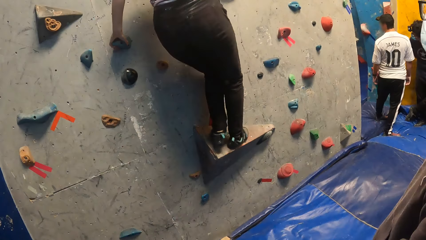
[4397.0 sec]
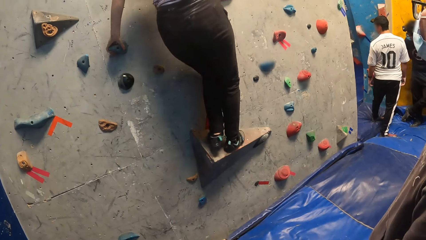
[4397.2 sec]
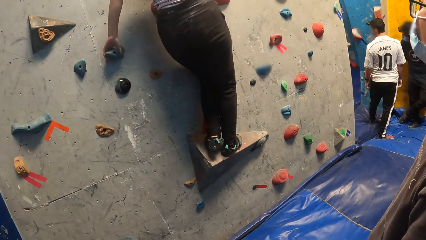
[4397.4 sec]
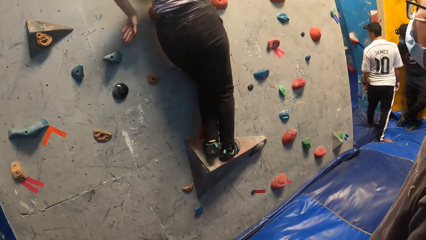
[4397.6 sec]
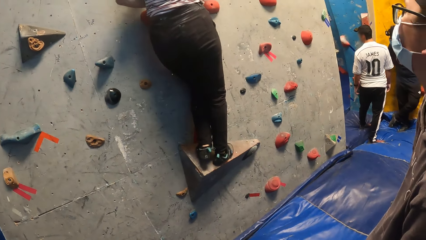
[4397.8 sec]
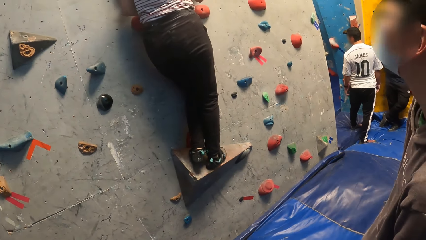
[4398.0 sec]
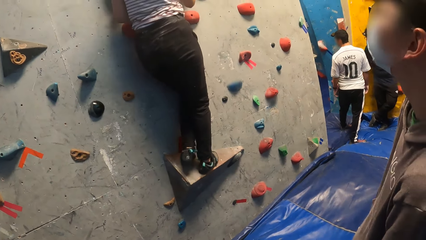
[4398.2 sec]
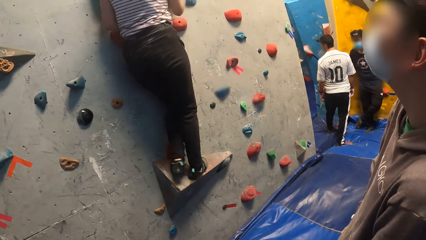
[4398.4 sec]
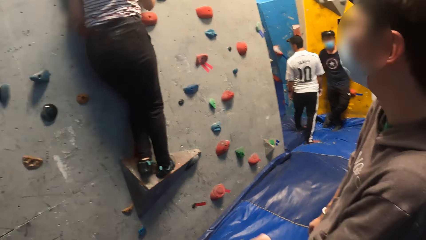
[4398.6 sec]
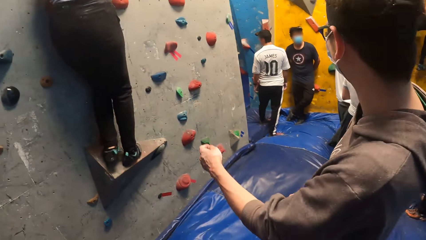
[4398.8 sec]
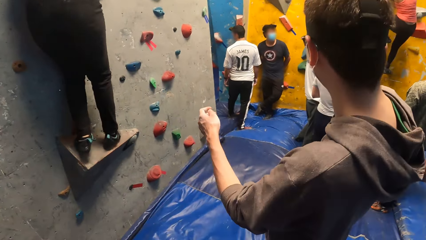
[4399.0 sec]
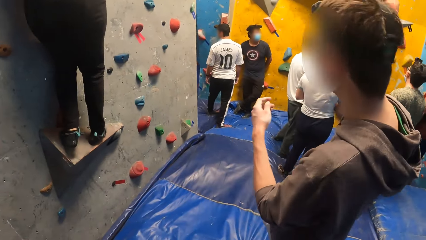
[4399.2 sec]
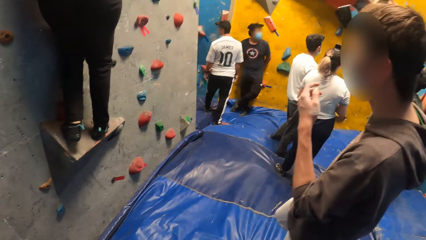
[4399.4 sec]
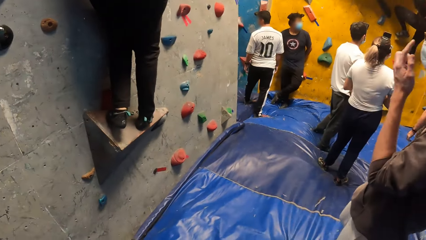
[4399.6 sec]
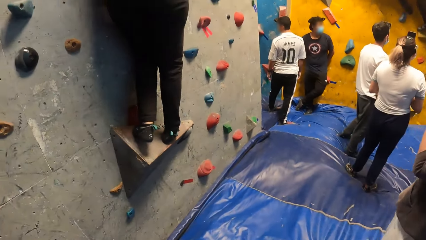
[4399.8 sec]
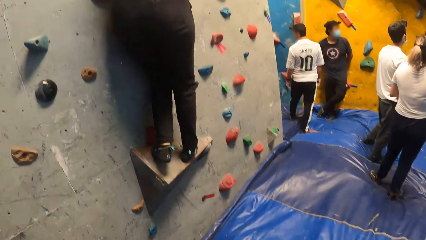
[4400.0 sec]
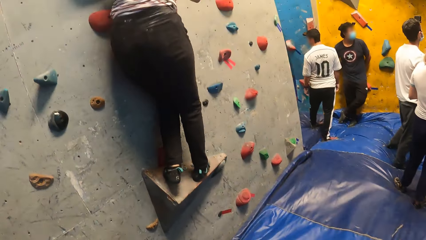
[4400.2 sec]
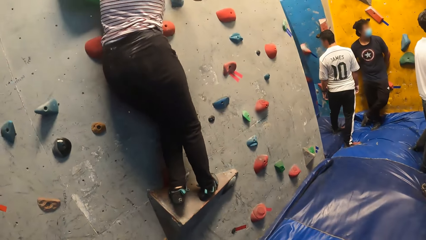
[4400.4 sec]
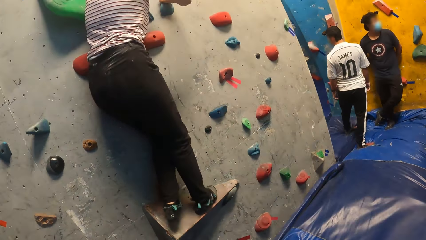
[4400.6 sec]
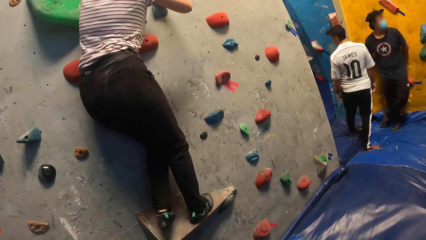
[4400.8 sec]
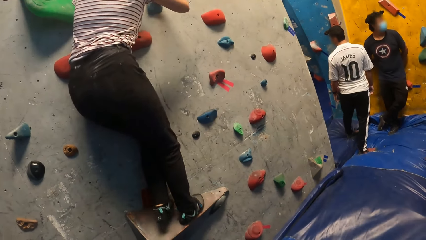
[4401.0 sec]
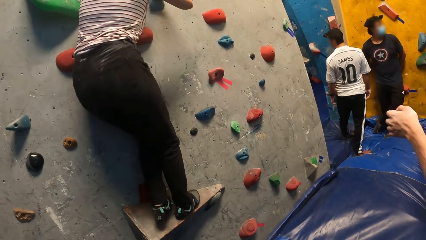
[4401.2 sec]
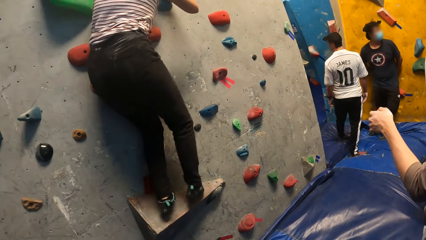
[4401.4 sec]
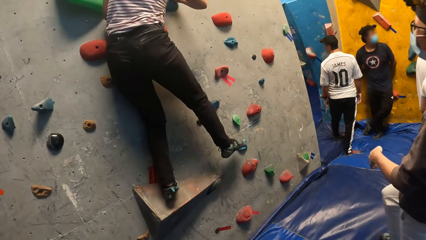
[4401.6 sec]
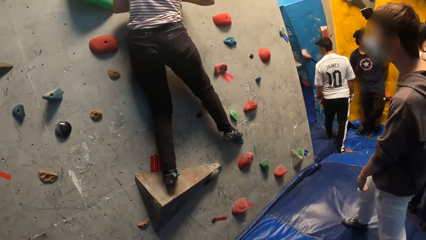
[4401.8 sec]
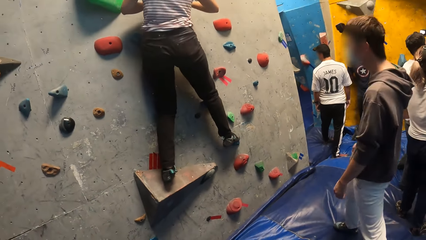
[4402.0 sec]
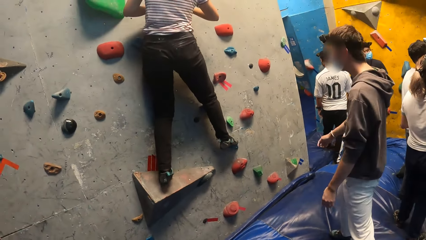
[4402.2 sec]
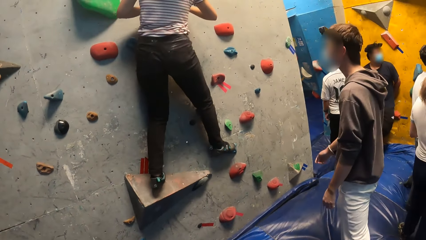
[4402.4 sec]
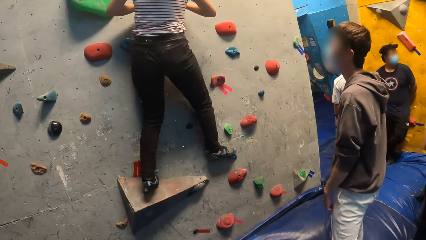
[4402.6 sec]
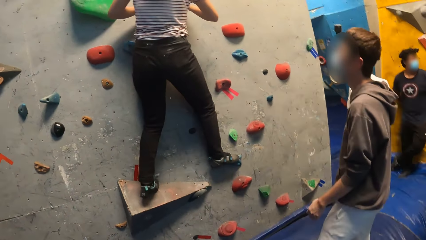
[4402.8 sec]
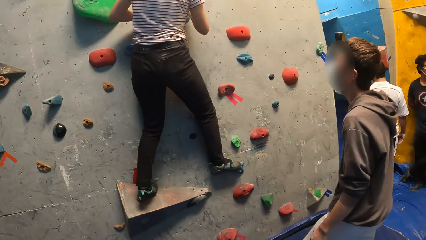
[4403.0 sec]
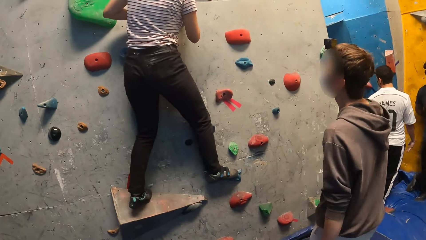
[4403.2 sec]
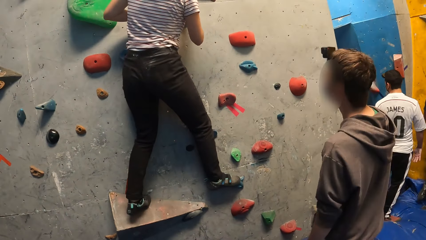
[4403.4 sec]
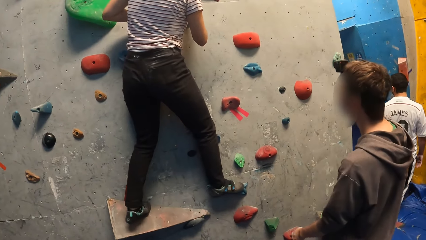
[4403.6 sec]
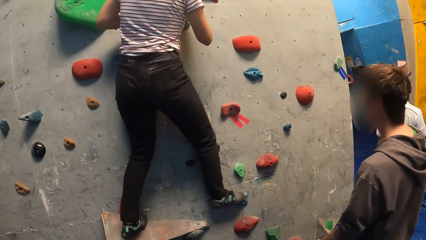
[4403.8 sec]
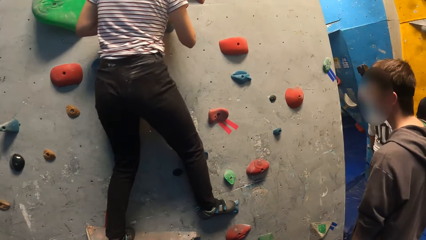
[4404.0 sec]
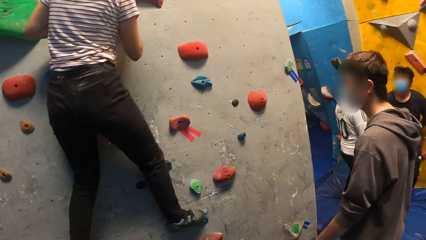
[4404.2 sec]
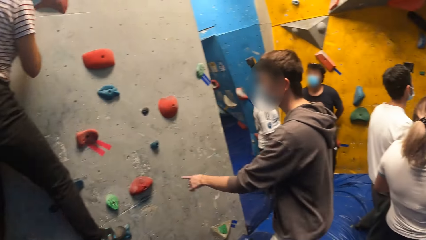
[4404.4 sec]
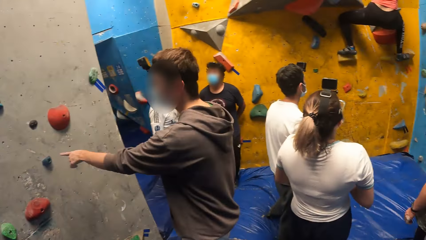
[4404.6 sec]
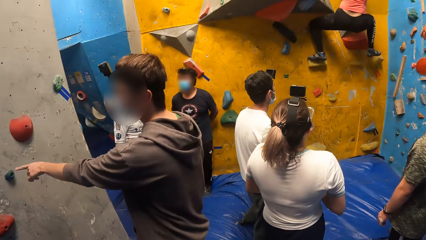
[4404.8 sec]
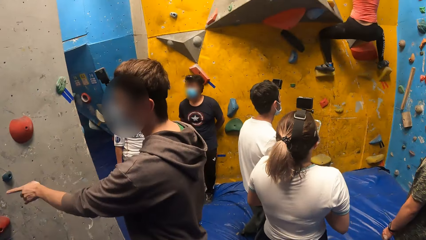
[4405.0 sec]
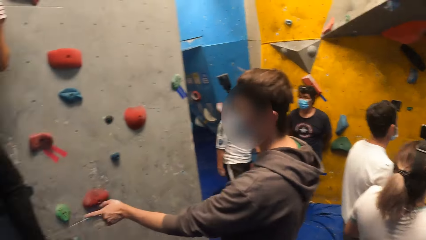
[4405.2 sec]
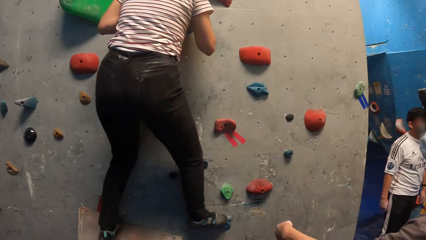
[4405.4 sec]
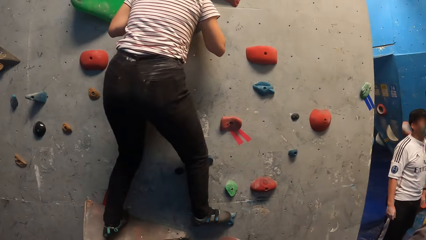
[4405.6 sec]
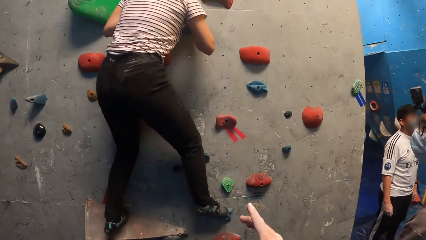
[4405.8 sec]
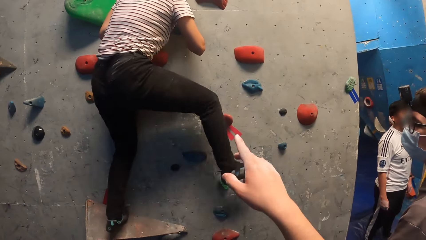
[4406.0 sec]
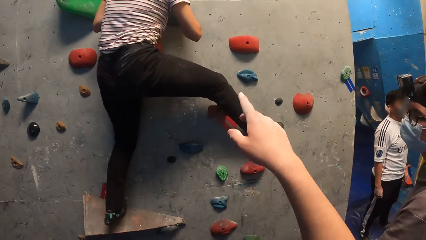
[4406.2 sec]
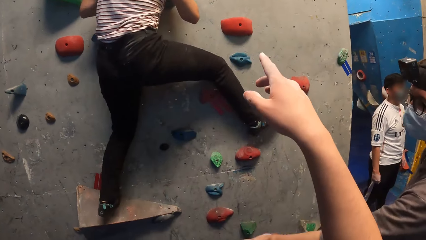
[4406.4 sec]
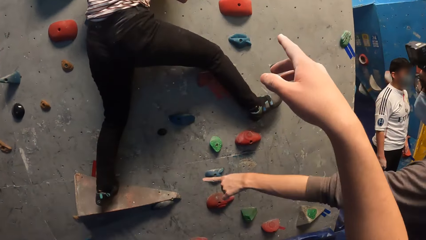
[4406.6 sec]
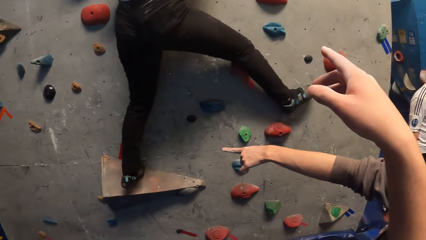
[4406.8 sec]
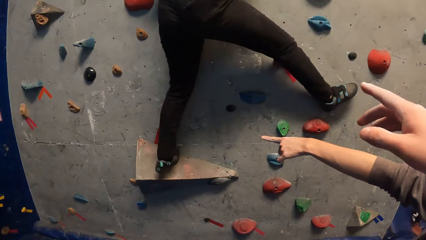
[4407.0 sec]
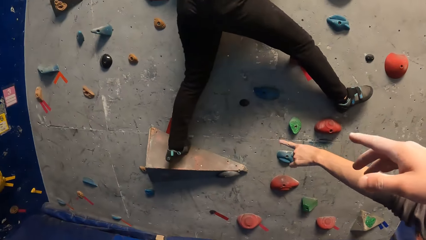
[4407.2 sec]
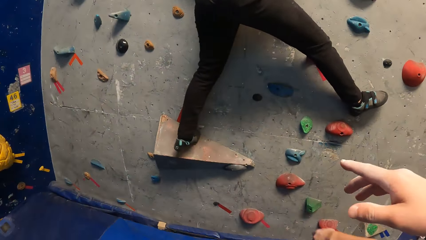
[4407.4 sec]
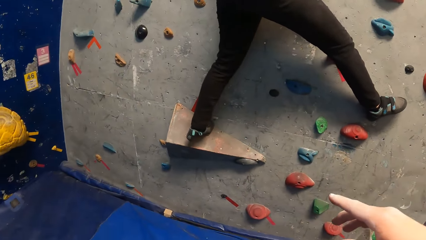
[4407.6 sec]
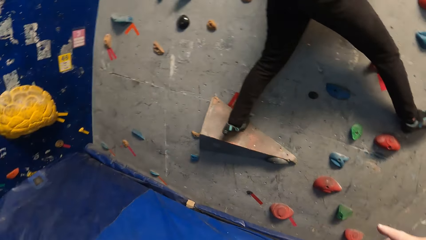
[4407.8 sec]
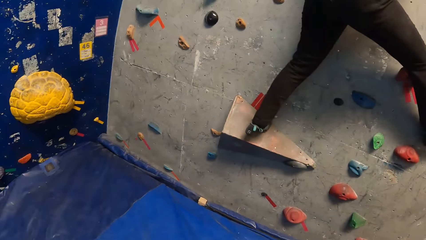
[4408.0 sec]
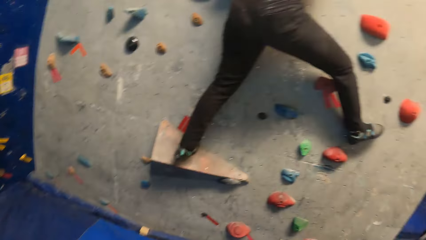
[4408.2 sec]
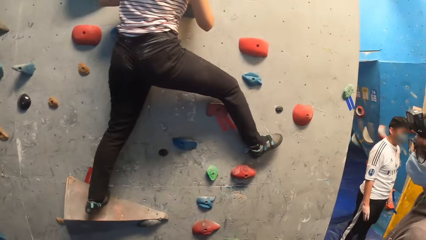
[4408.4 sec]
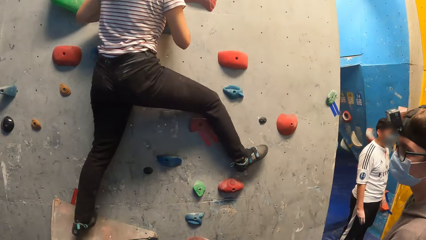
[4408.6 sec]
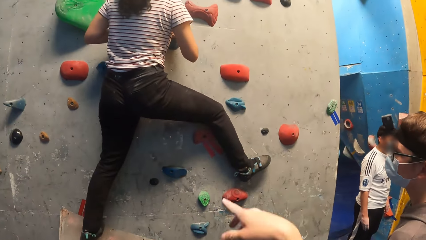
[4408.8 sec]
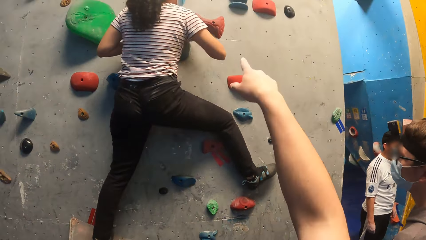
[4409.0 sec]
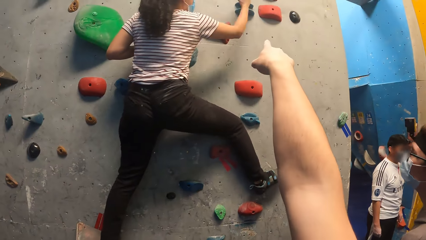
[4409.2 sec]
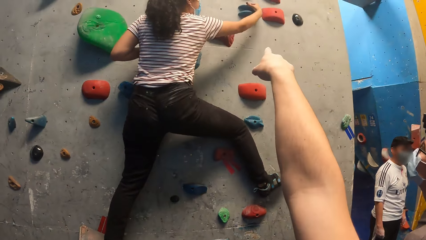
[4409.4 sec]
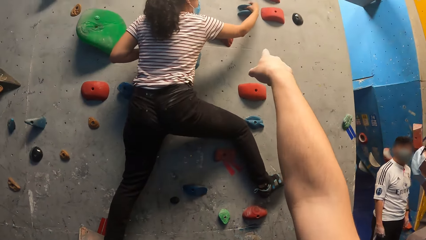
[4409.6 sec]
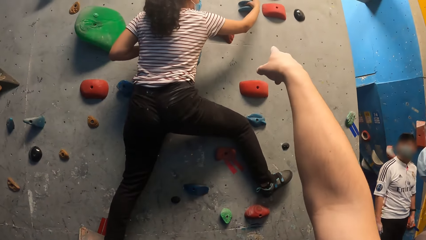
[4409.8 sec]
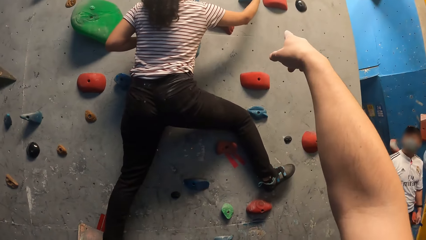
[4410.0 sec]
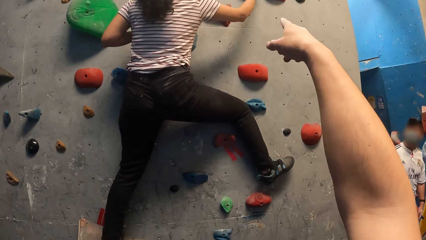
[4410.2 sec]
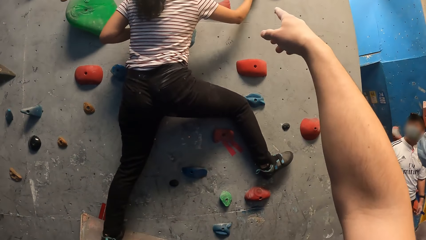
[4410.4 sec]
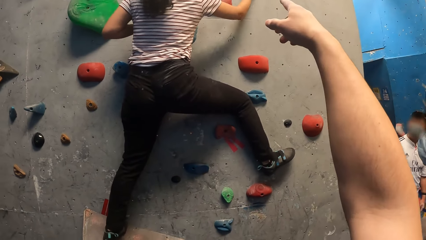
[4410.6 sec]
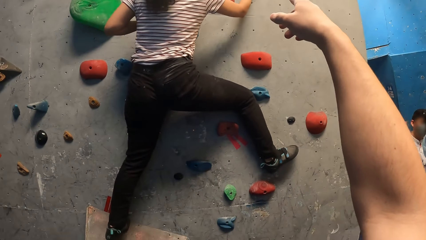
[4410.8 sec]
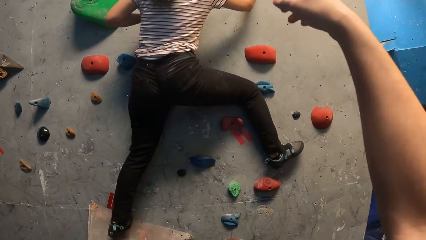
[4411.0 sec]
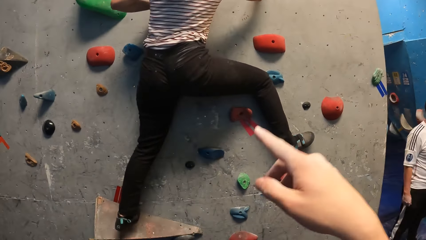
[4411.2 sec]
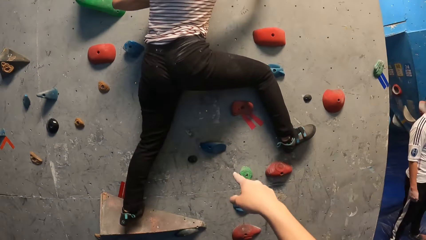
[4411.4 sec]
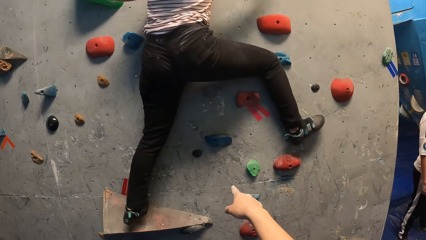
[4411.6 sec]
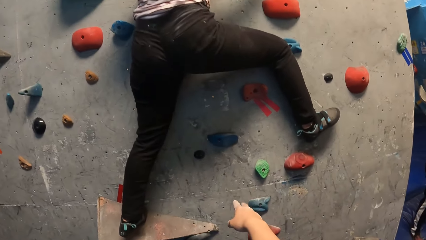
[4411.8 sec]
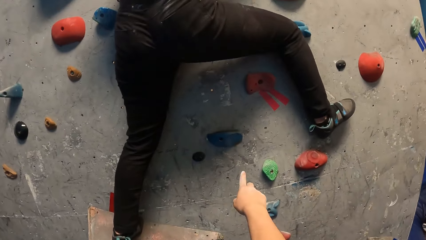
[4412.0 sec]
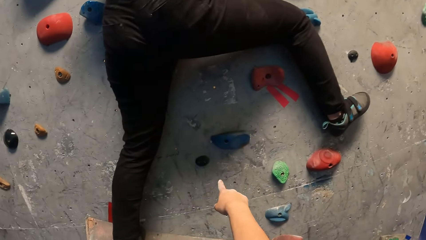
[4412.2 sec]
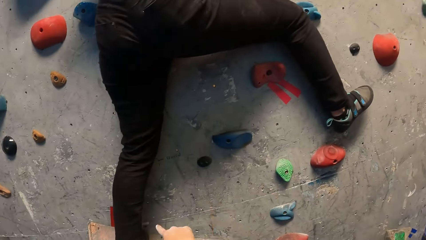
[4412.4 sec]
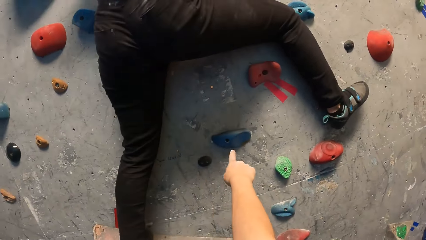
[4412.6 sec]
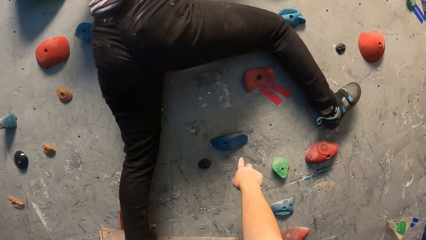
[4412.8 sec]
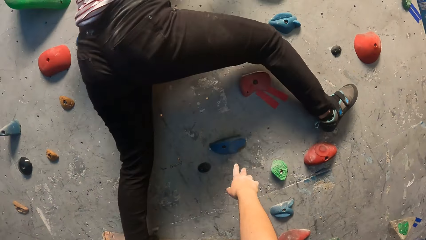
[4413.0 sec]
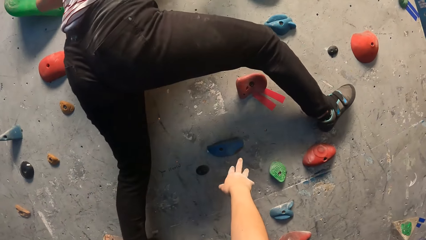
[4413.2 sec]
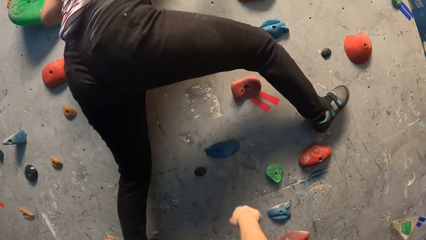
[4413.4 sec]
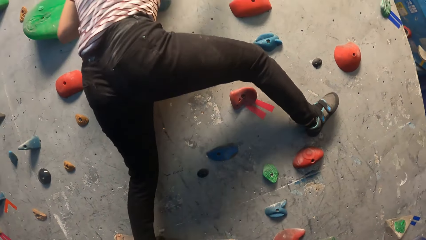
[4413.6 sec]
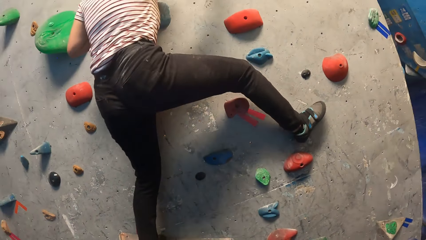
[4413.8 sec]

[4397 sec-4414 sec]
A person talks to another person. The first person points at the wall. The other person climbs the wall. The camera wearer points at the wall.
